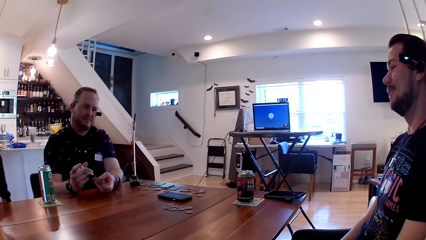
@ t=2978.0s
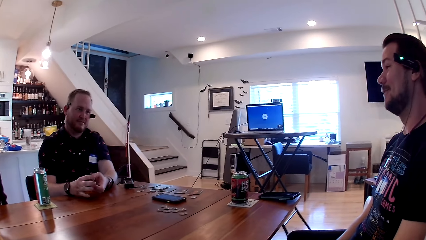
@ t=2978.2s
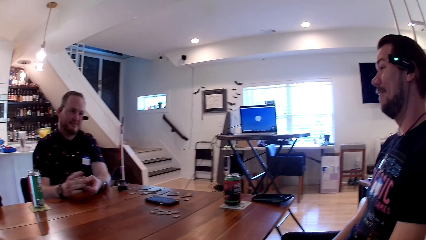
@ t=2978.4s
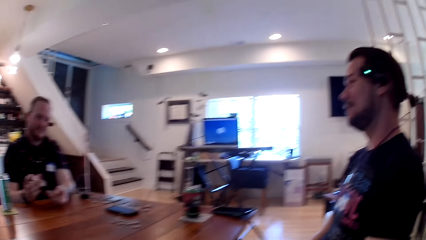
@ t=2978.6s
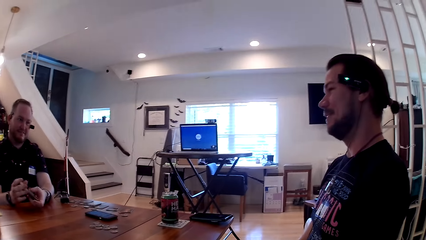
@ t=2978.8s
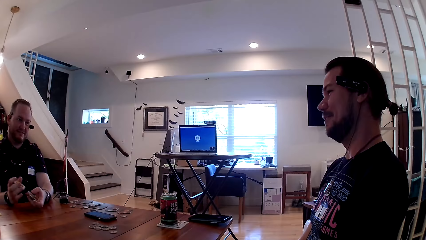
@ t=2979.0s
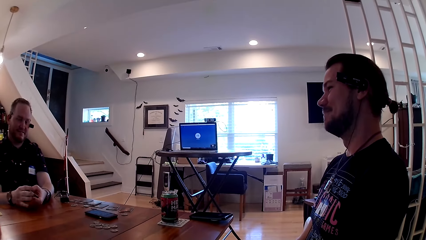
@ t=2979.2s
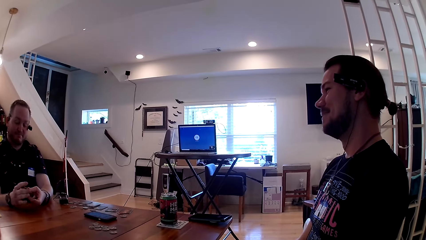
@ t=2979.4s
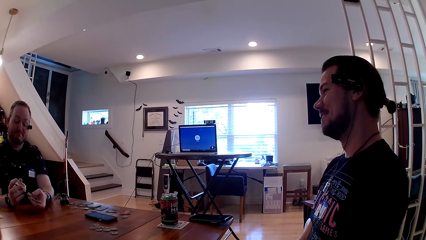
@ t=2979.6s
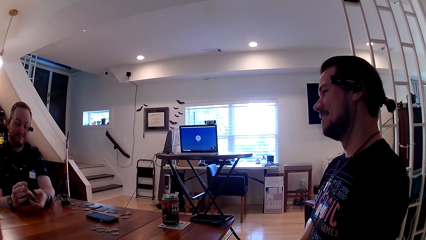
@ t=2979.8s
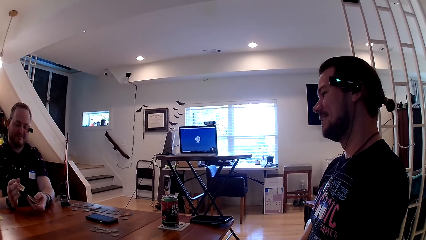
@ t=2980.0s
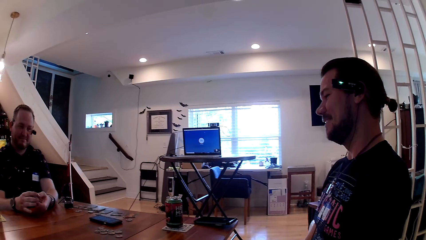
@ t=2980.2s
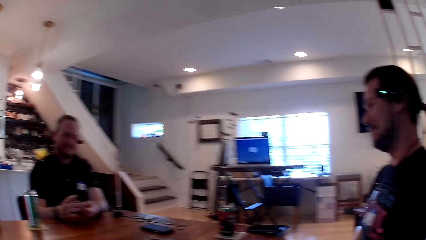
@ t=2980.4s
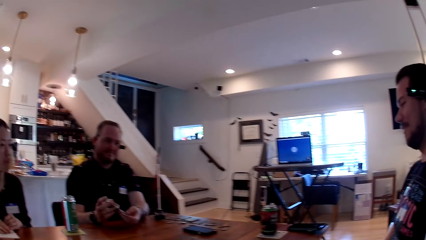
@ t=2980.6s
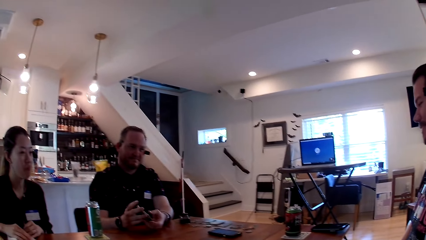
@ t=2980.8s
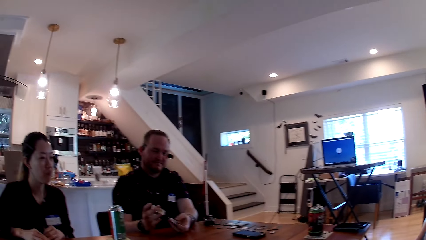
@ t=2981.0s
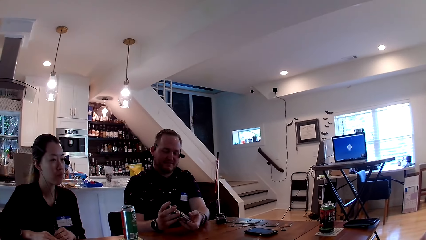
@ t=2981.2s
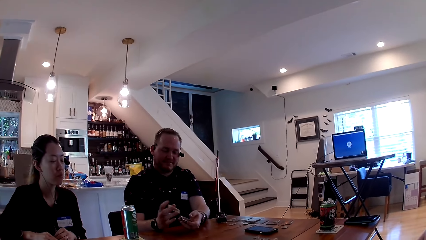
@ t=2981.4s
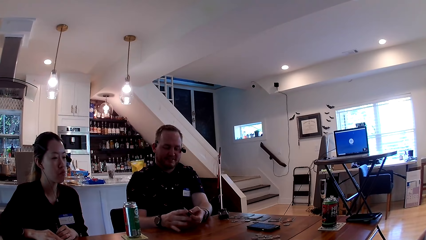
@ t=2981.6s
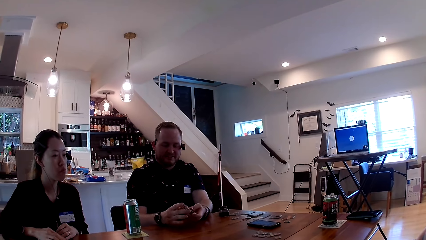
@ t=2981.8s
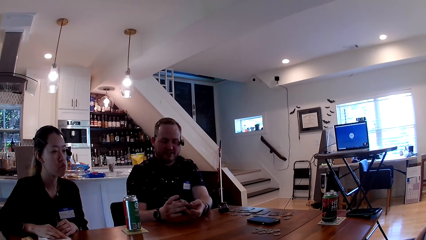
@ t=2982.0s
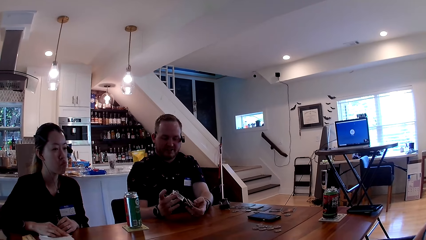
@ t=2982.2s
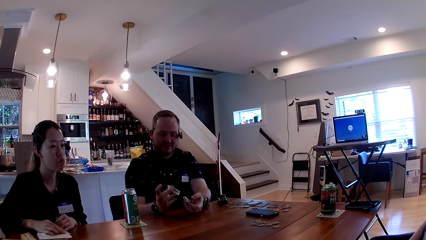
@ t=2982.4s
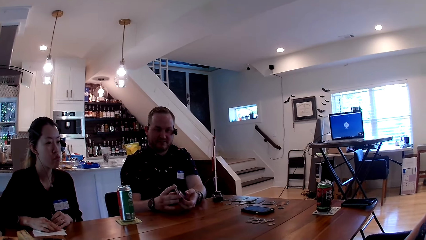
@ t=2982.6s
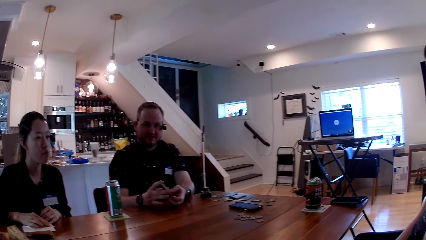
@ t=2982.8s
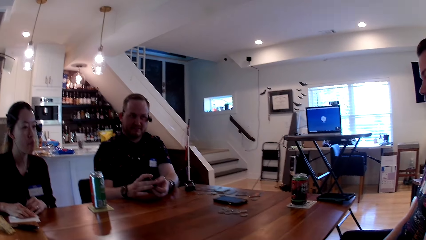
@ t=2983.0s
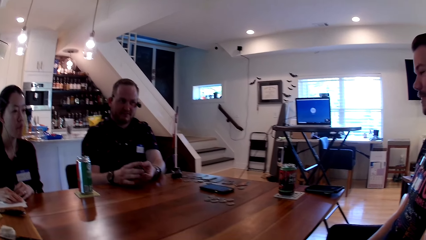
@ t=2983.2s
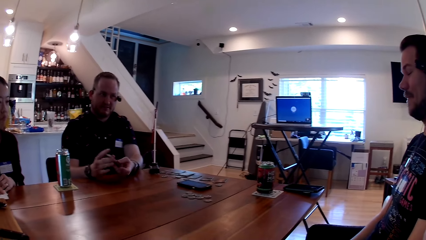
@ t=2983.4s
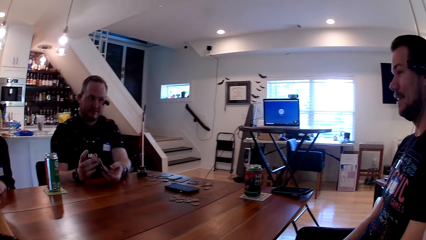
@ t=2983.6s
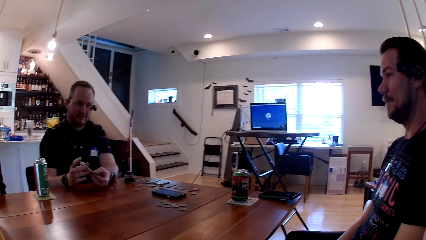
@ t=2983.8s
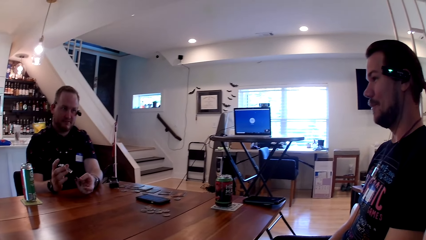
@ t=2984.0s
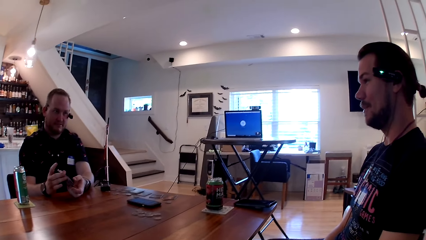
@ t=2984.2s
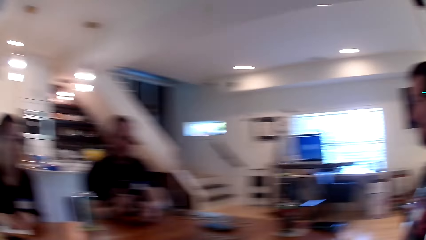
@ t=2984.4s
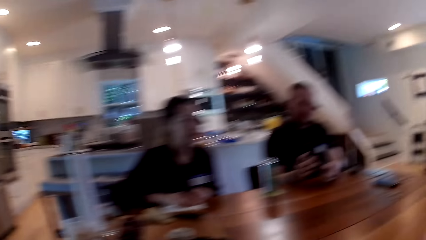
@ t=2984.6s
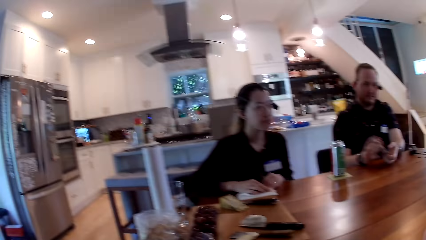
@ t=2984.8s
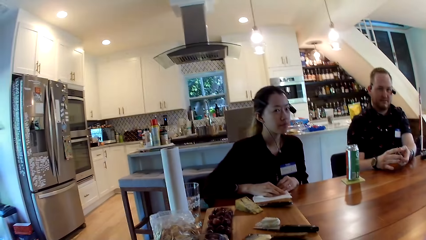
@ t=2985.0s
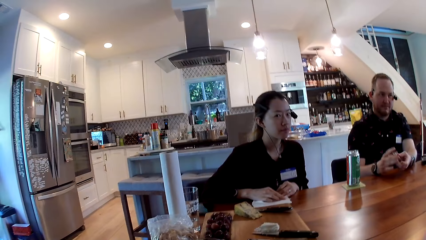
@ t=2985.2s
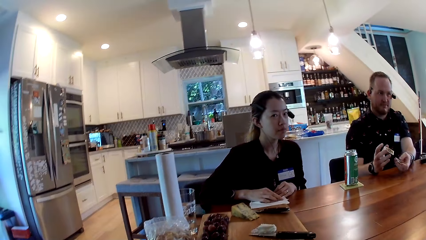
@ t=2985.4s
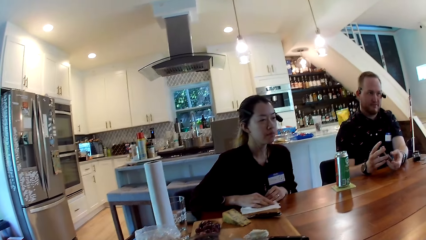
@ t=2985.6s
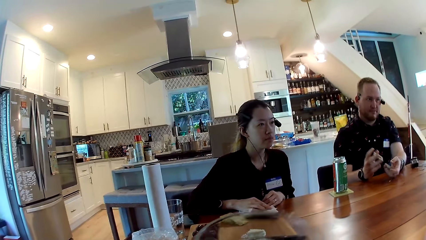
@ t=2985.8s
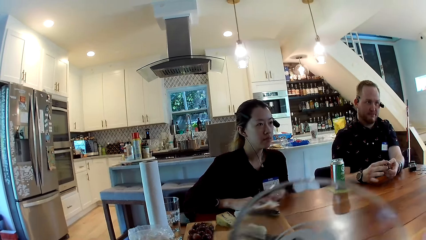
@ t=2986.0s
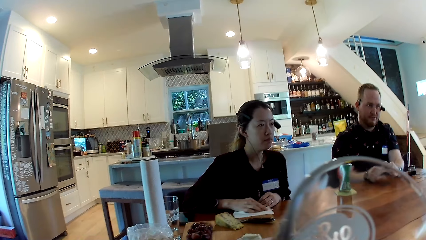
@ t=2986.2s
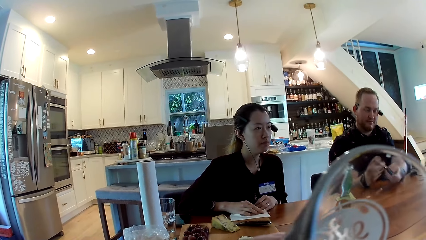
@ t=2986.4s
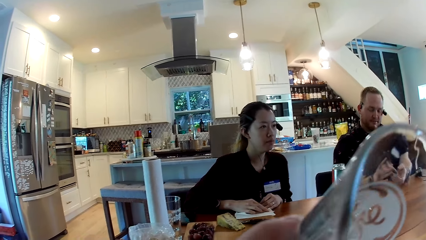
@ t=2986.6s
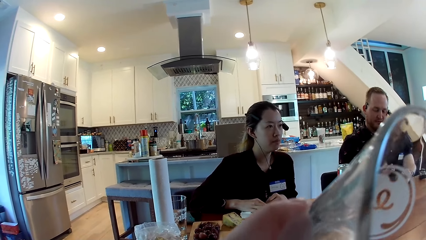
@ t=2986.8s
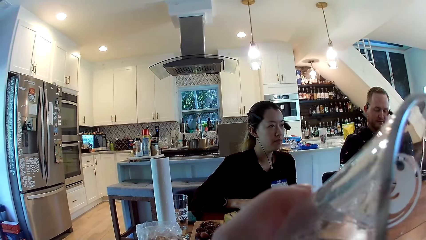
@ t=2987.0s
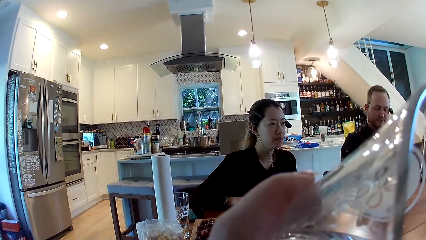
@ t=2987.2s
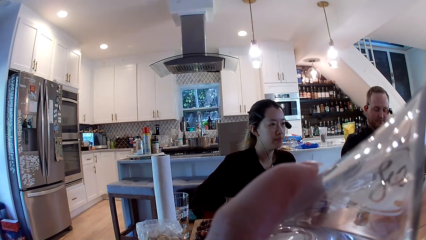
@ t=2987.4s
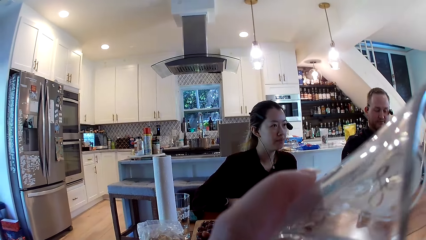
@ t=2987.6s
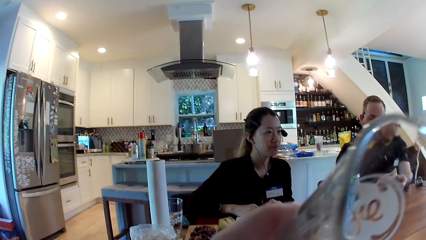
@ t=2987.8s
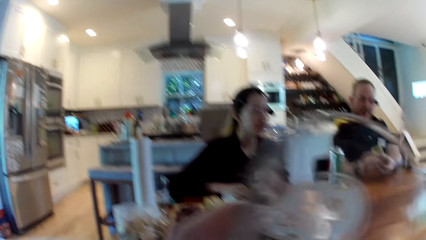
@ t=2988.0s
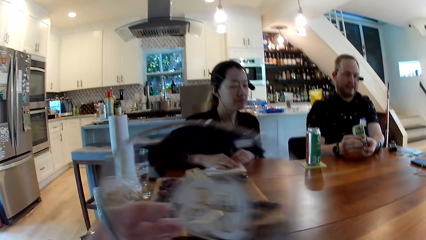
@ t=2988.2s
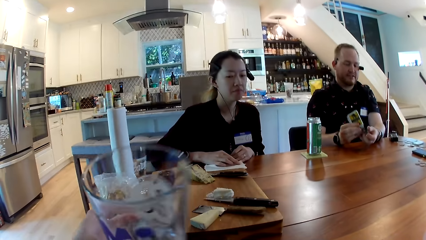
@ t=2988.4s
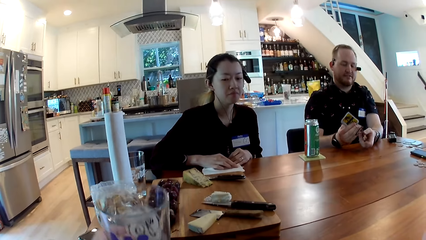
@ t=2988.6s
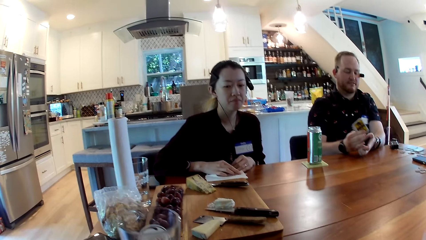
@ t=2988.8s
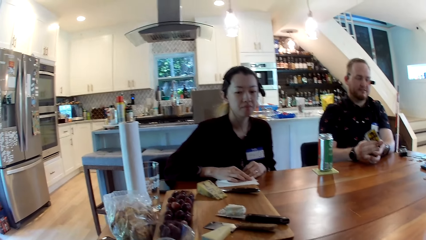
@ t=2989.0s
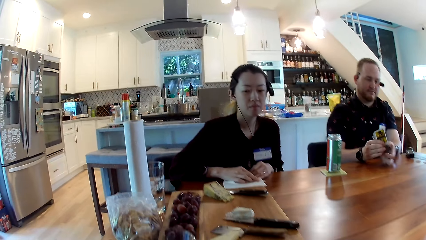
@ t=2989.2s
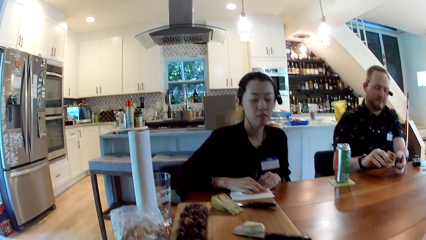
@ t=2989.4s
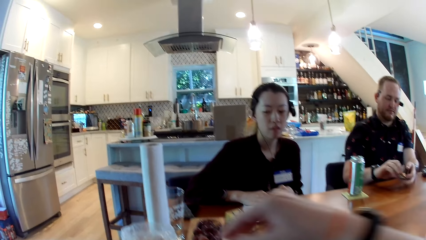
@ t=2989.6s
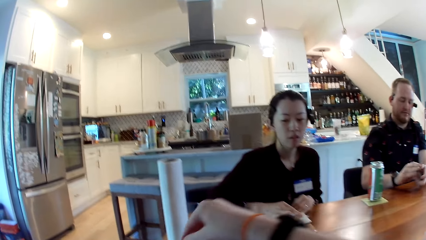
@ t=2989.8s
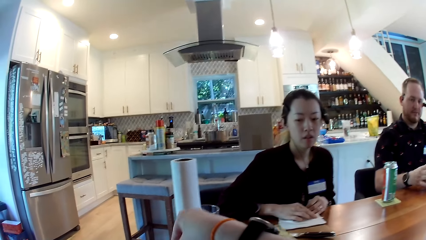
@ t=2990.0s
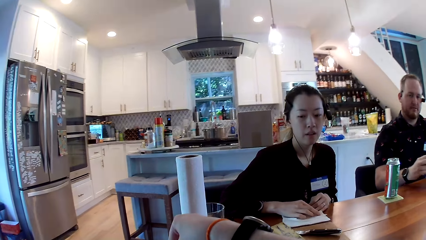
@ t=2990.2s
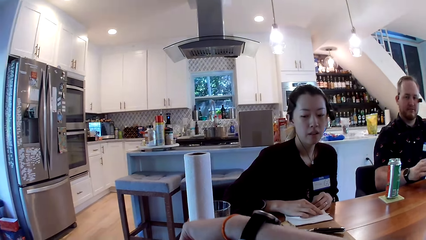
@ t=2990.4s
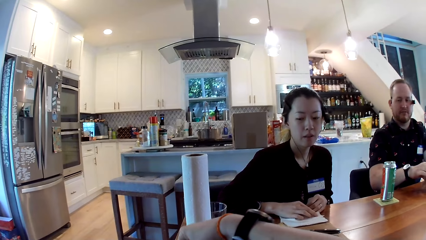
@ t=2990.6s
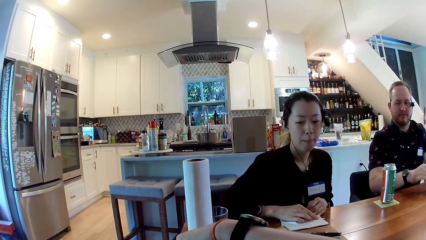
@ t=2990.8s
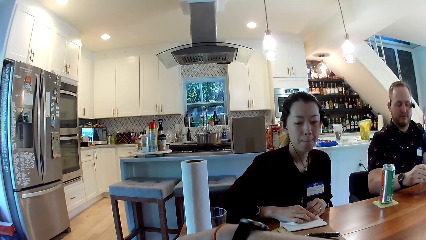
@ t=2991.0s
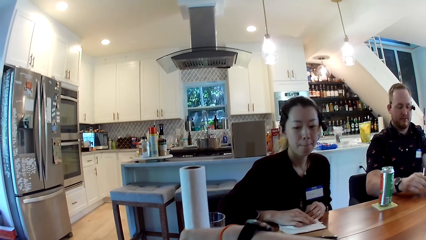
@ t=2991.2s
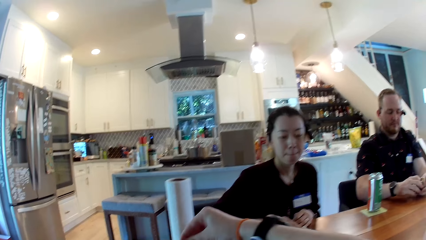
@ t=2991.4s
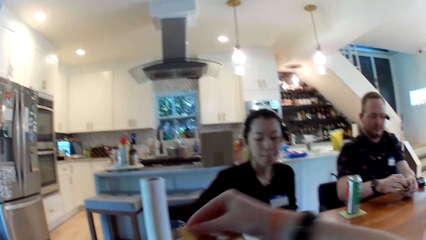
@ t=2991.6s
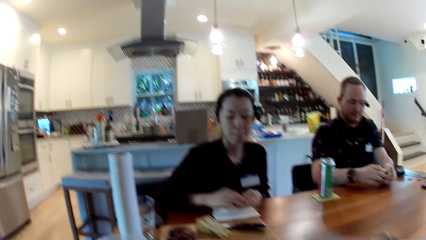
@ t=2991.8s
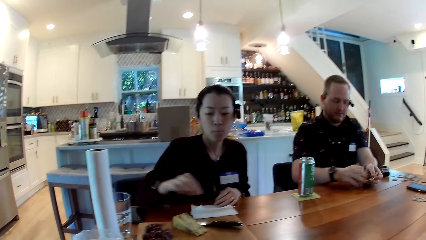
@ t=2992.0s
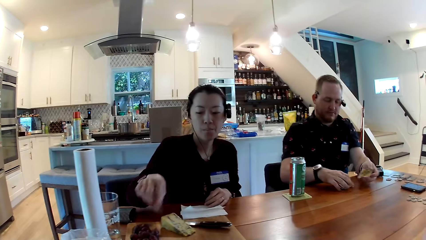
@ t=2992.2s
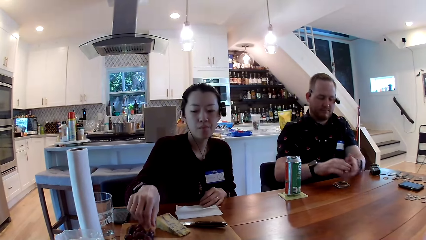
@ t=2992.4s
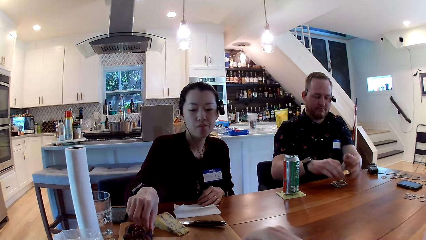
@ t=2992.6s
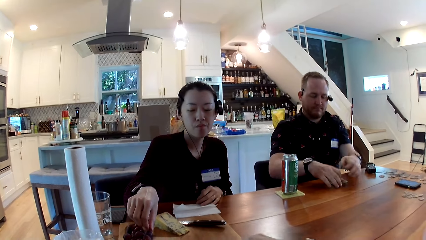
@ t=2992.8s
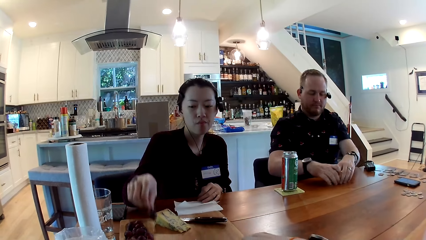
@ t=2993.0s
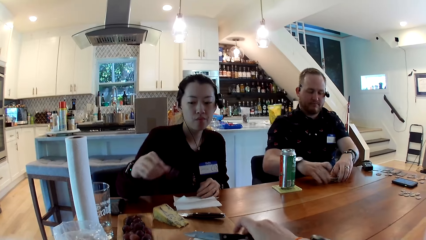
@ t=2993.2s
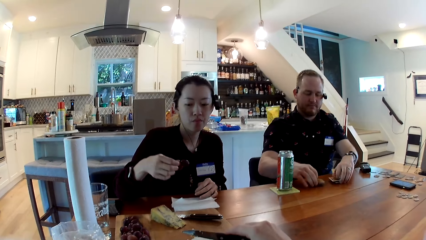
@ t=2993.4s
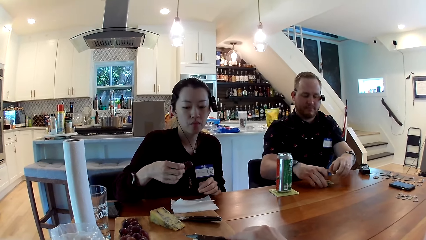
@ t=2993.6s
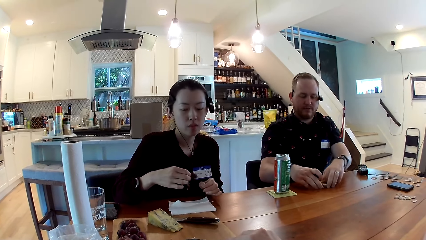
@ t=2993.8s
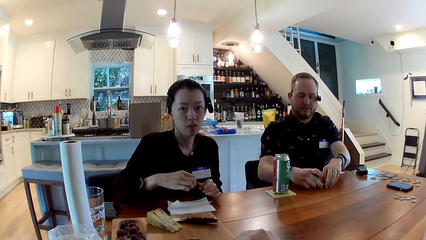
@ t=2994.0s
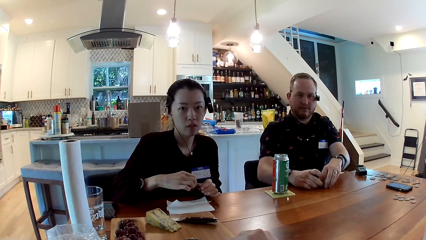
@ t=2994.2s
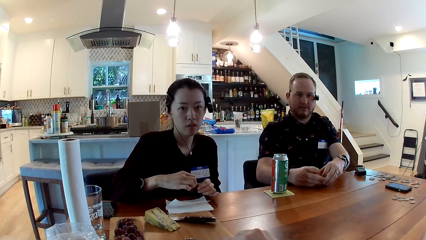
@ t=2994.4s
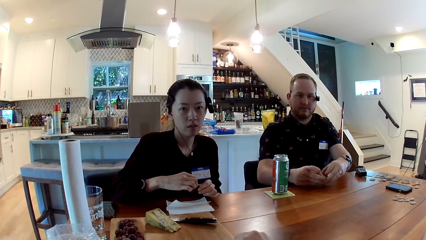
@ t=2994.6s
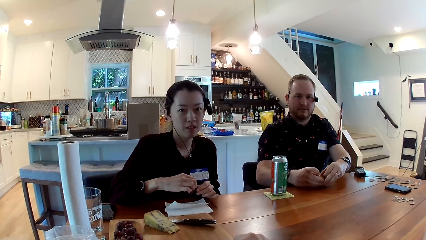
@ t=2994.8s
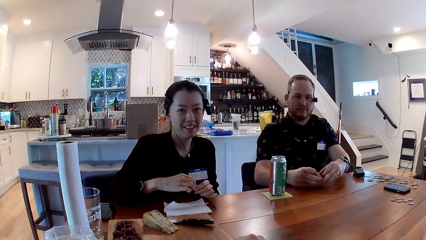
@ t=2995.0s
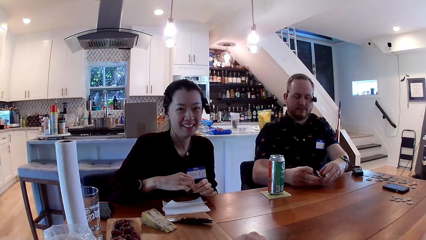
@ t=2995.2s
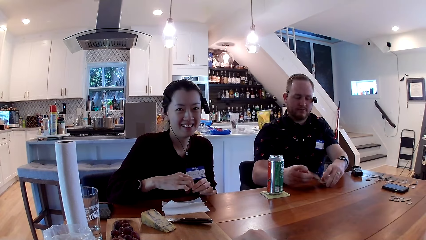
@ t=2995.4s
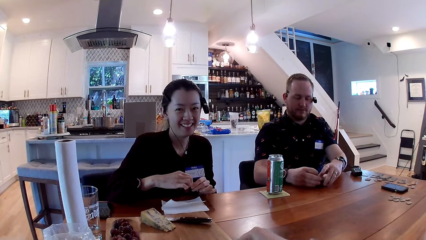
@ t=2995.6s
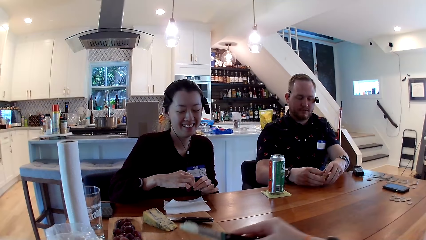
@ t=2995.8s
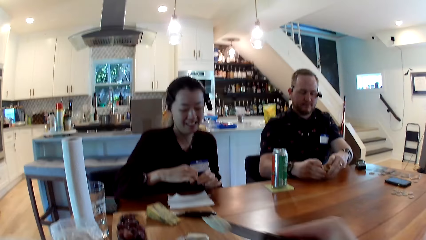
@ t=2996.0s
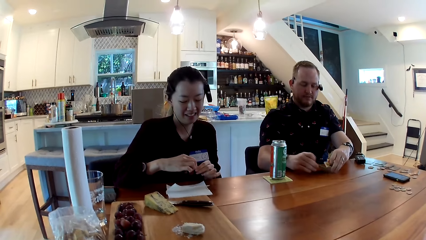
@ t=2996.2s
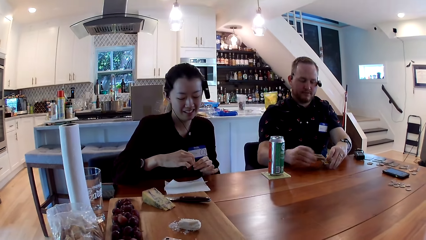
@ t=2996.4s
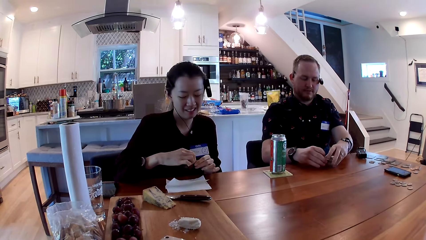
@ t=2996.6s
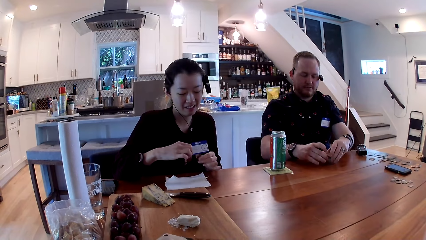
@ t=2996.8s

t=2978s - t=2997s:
A man converses with another man. The camera wearer picks a glass or cup. She drinks from the cup of water with the cup in her left hand. She places the cup in her left hand on a table. She picks a biscuit from a pack of biscuits with her right hand. She picks a grape. The other man places a deck of cards in his right hand on the table. A woman picks a bunch of grapes from a wooden board on the table with her right hand. The other man passes the deck of cards on his left hand to his right hand. He places the deck of cards in his right hand on the table and shuffles the deck of cards on the table with both hands. The camera wearer picks a knife with her right hand from the wooden board on the table. The other man places the deck of cards in his left hand on a deck of cards in his right hand and picks the deck of cards from the table with both hands. The camera wearer interacts with the friends. She scoops butter from the wooden board with the knife in her right hand. The other man shuffles the deck of cards with both hands.
